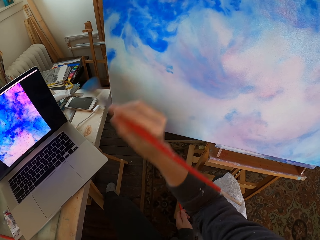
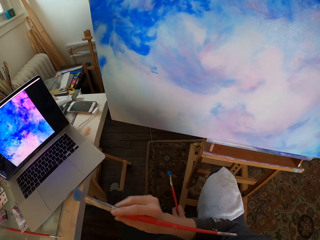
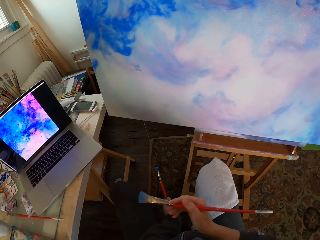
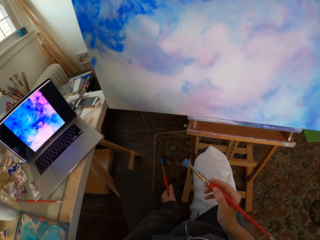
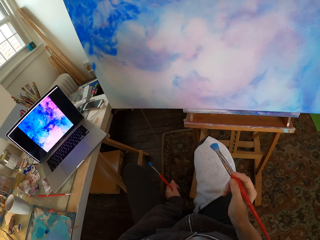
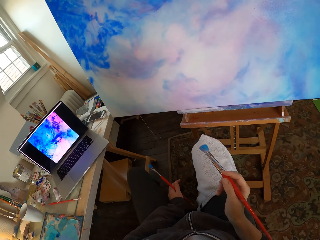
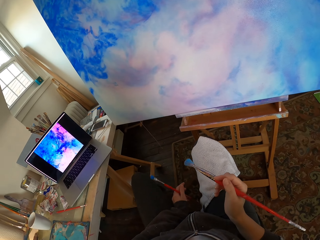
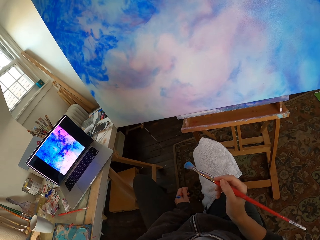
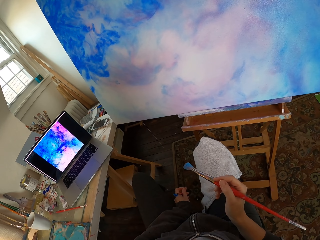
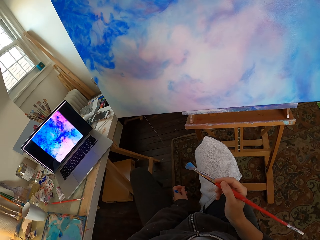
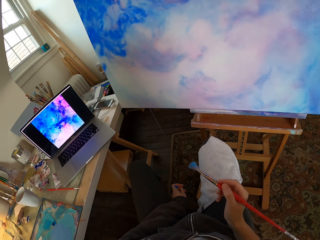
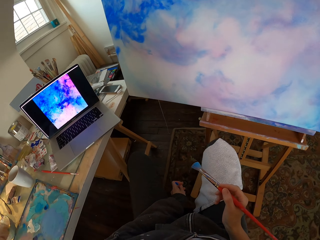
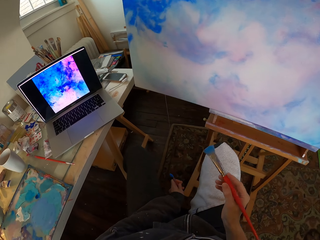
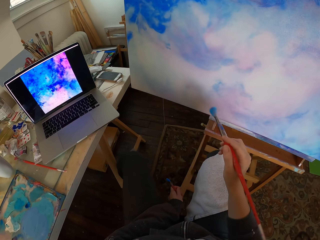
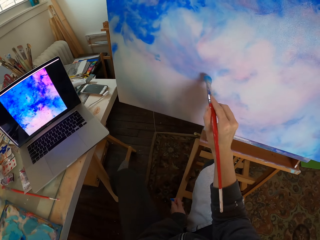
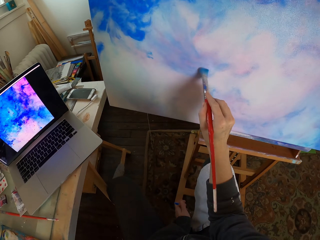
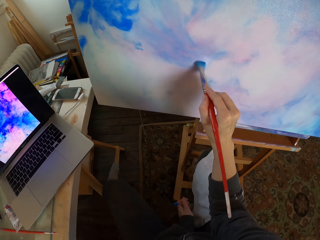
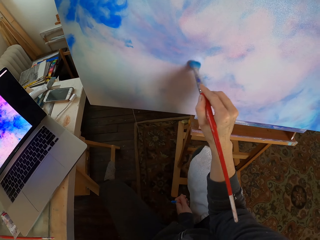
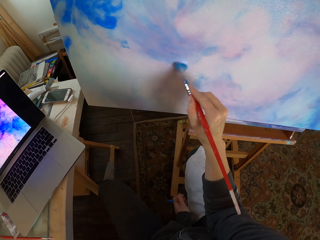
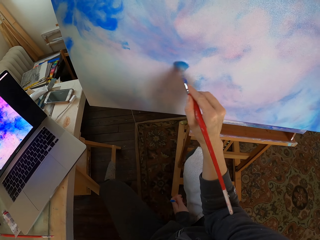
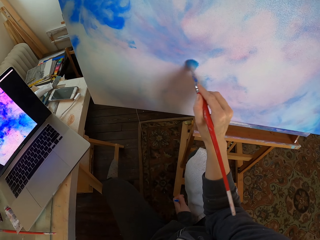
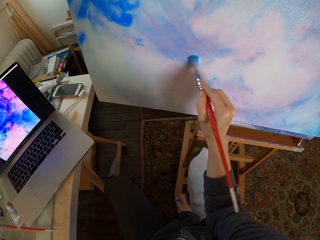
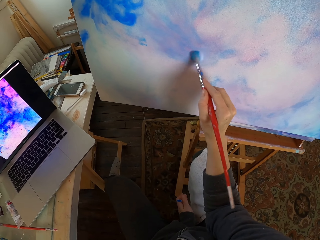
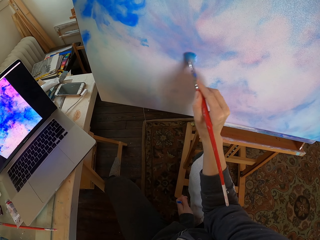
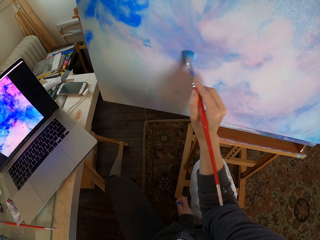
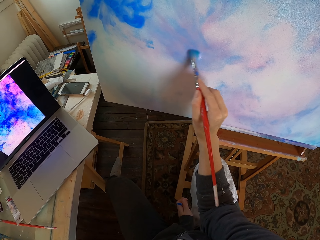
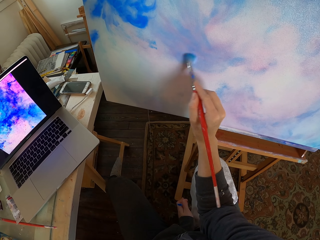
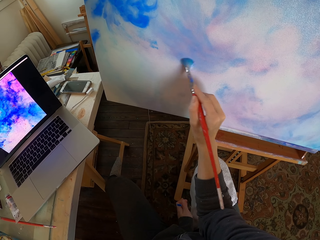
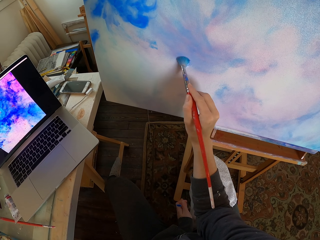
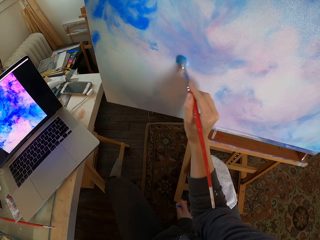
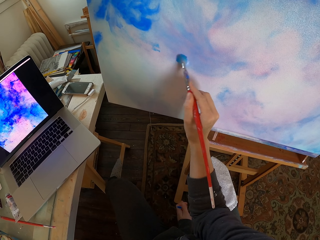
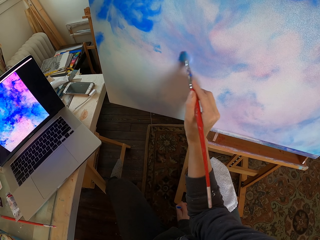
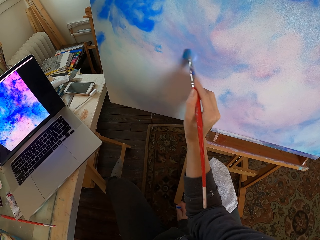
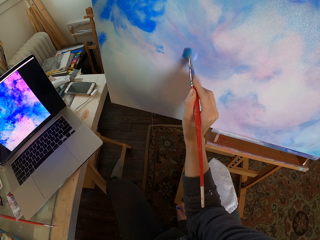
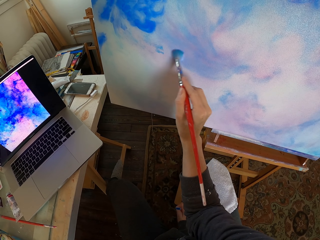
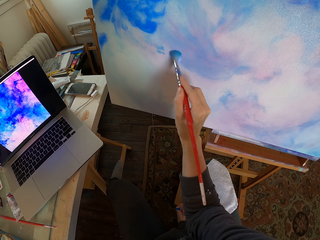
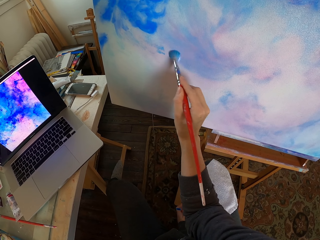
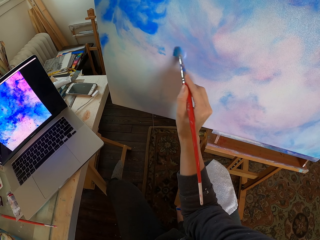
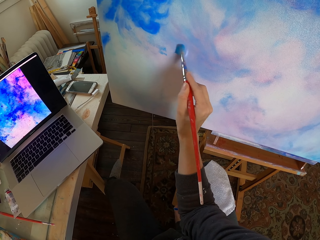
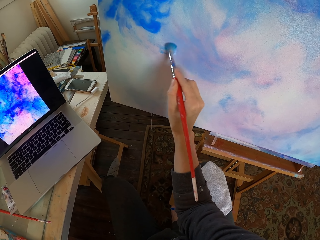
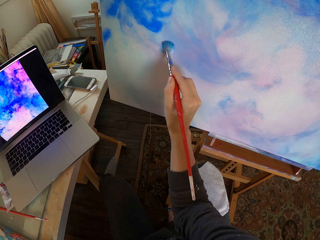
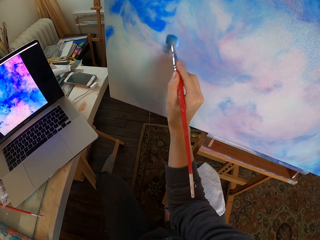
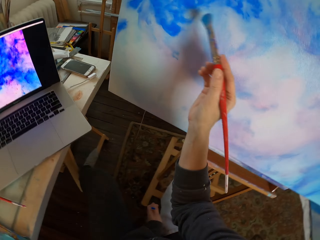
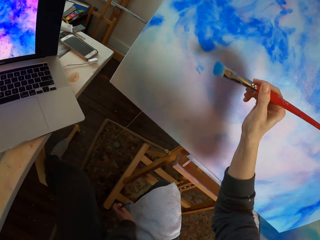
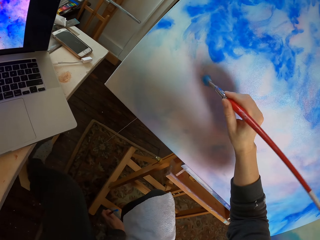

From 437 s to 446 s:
The camera wearer looks at the painting. They paint with the mop brush.

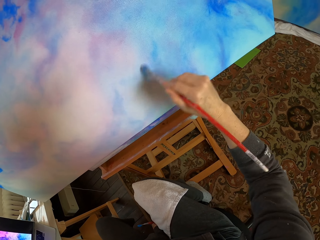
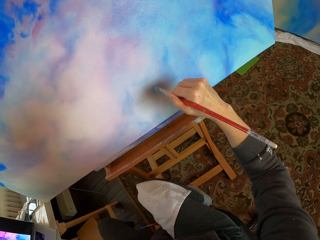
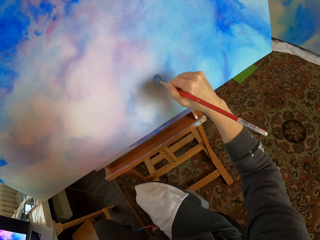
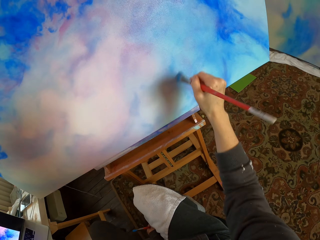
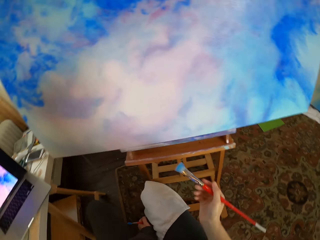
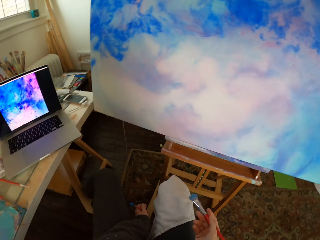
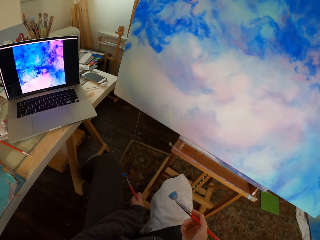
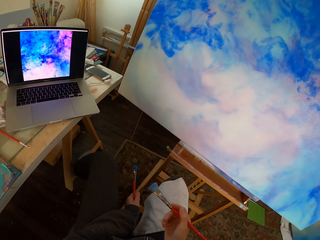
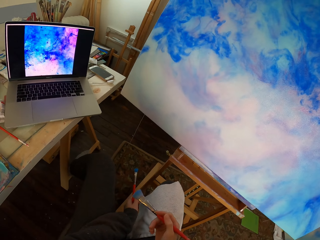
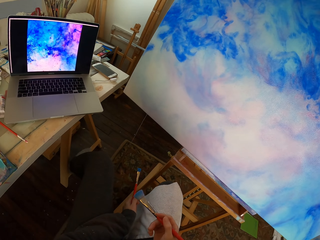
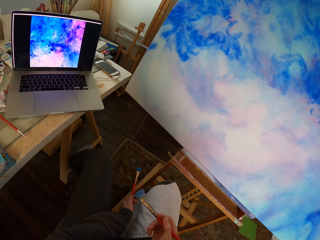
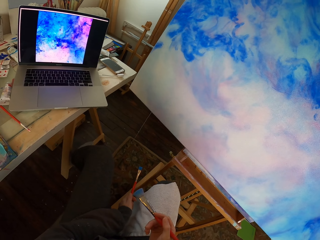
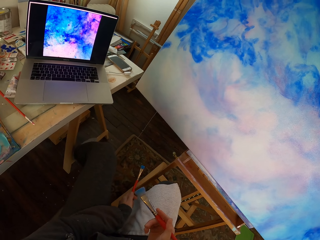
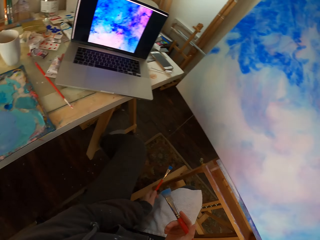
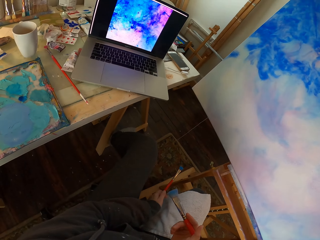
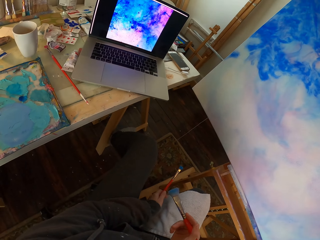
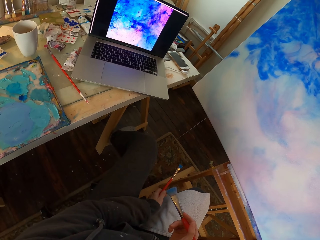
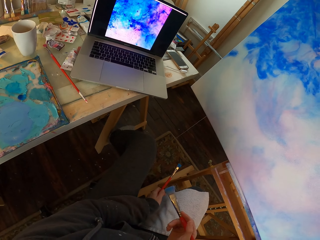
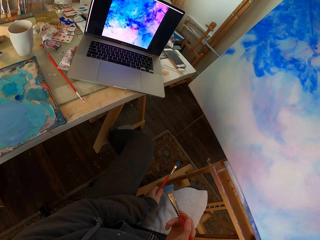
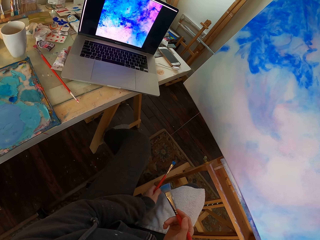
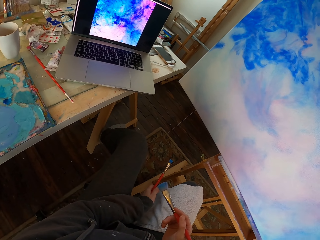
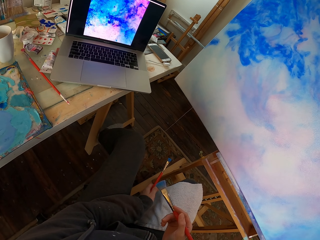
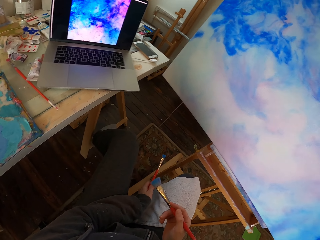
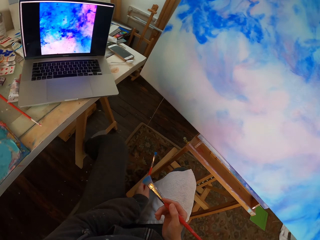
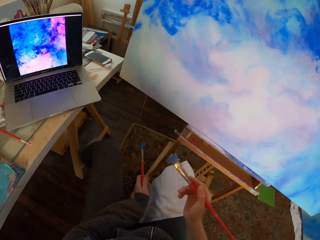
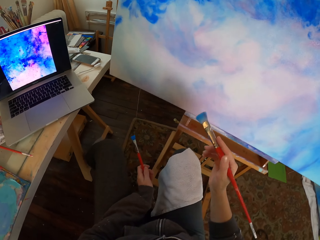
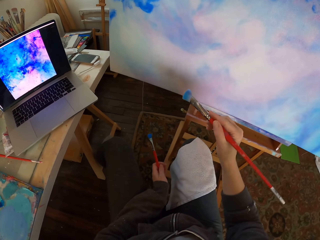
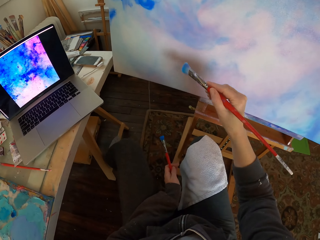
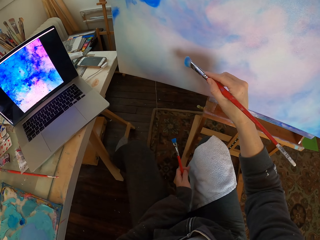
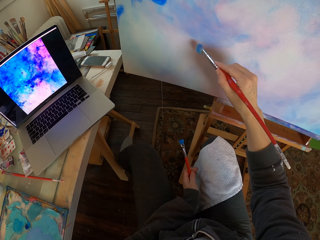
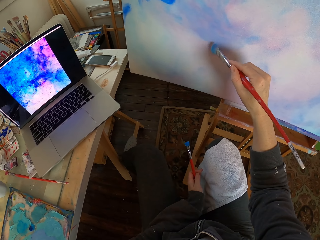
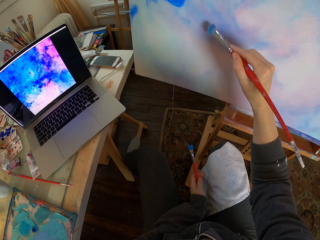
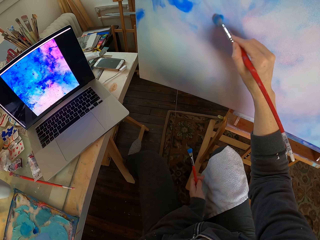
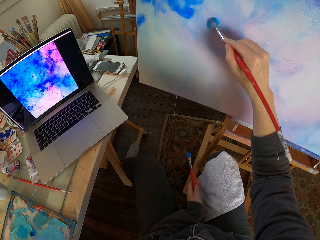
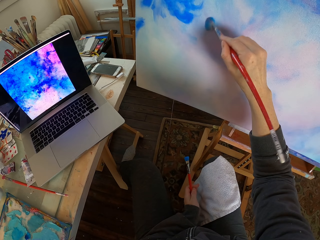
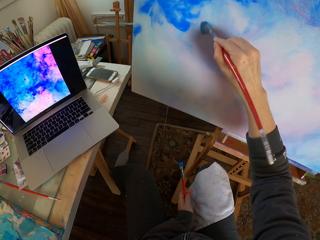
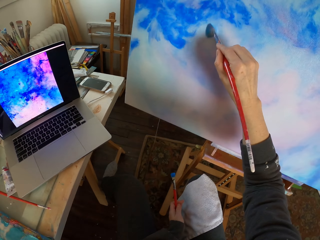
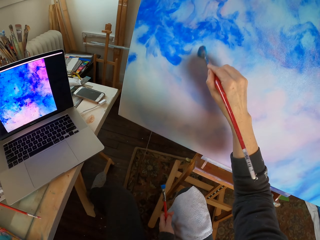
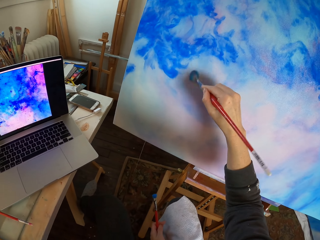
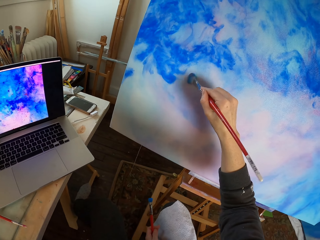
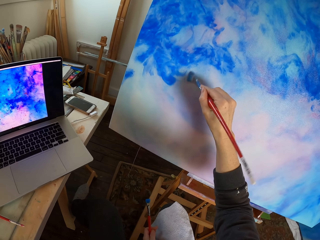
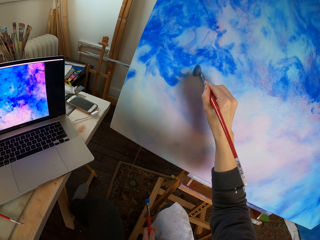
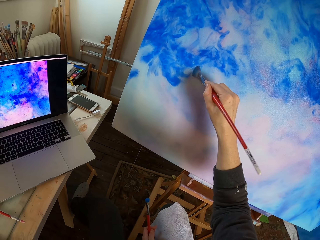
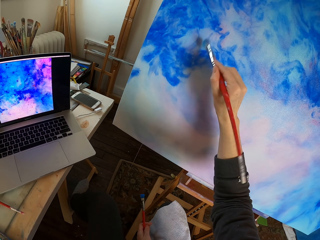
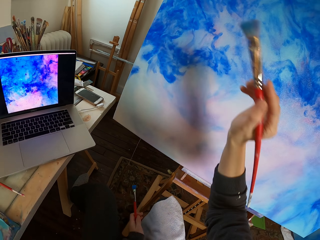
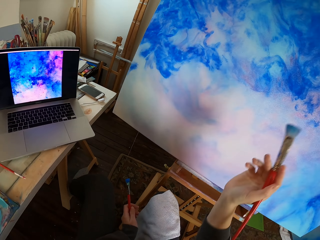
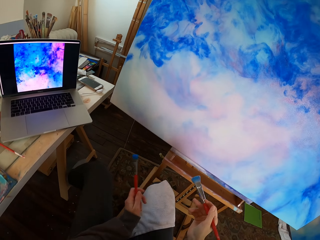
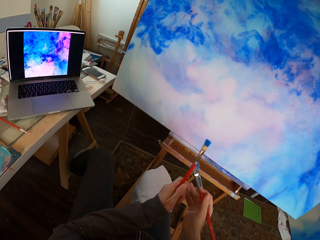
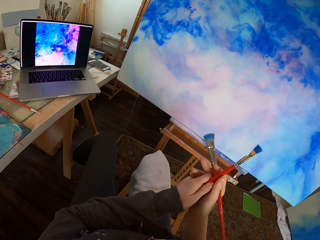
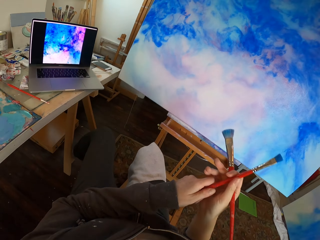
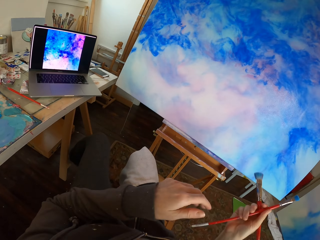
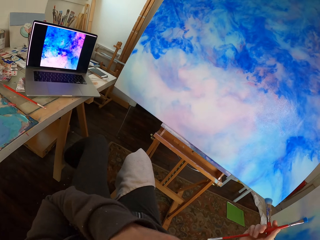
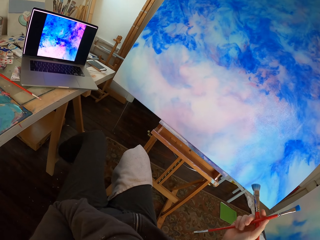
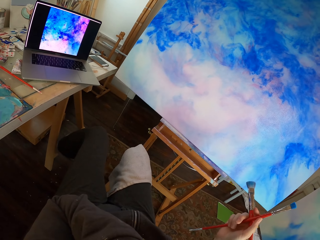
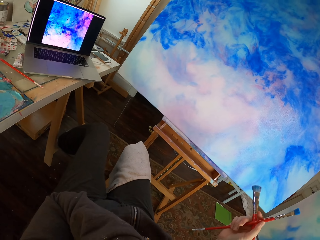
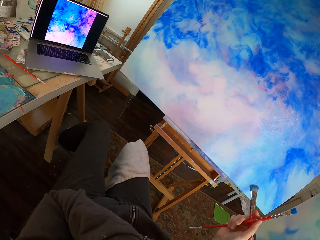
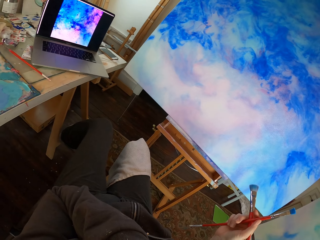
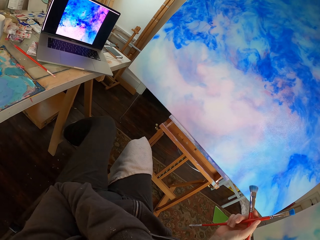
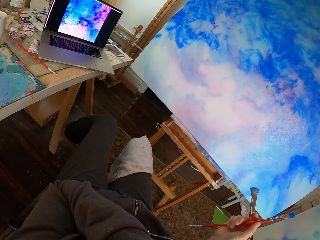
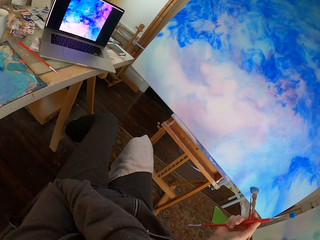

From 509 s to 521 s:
The camera wearer looks at the painting. They paint with the mop brush and hold the brushes with the right hand.
